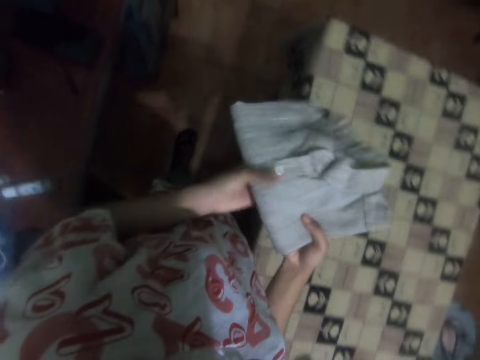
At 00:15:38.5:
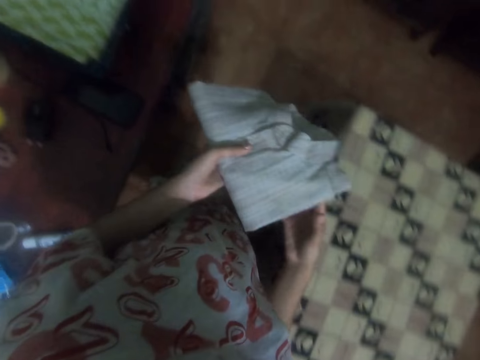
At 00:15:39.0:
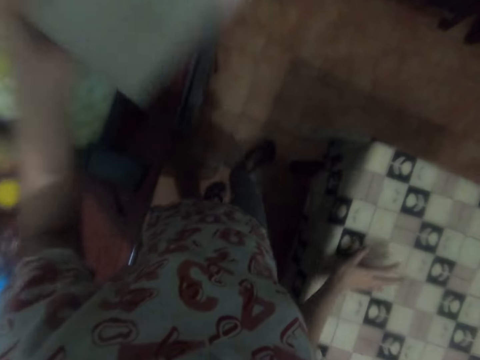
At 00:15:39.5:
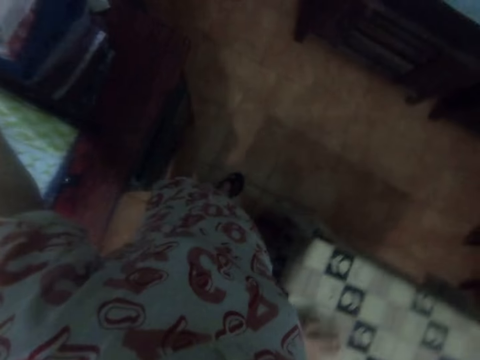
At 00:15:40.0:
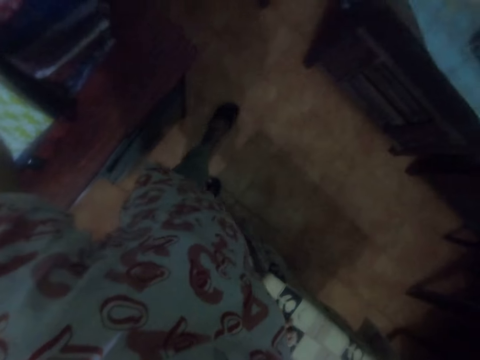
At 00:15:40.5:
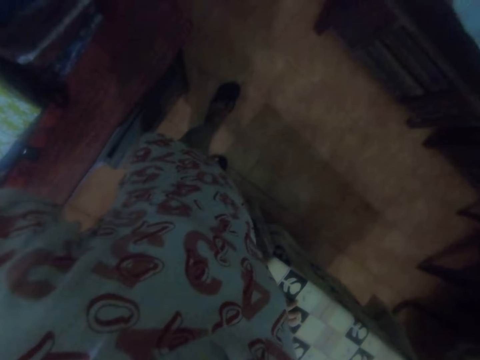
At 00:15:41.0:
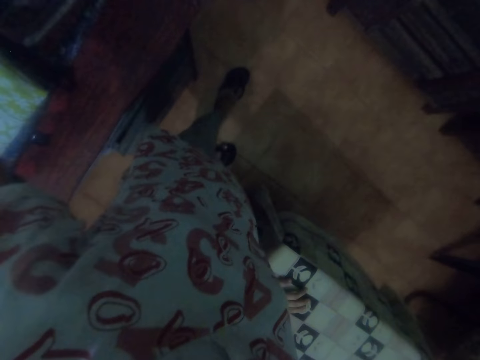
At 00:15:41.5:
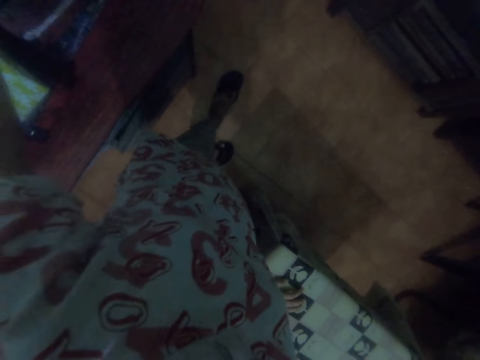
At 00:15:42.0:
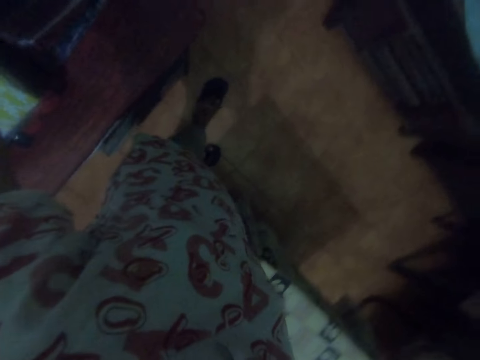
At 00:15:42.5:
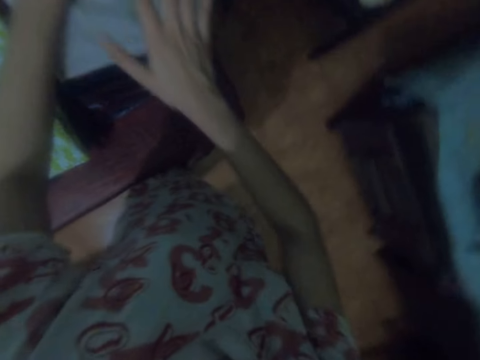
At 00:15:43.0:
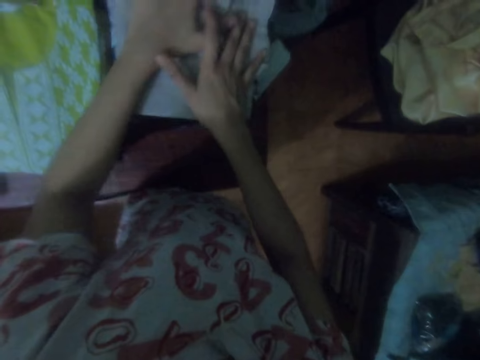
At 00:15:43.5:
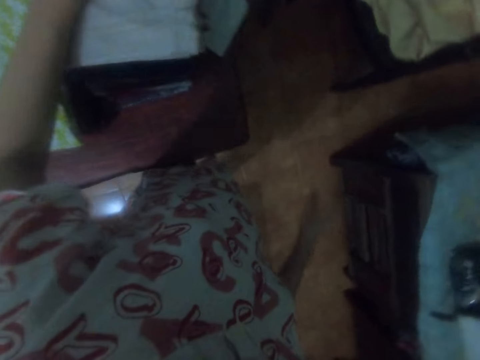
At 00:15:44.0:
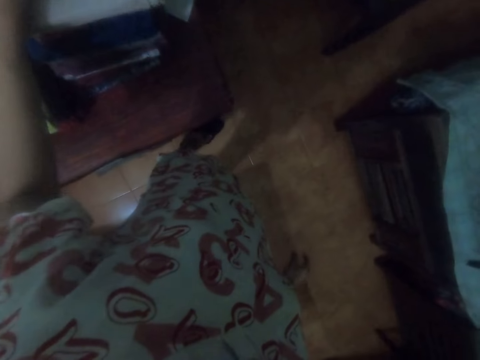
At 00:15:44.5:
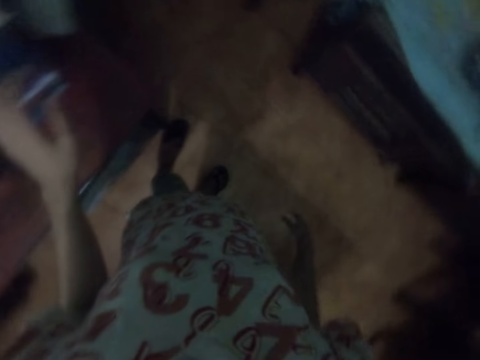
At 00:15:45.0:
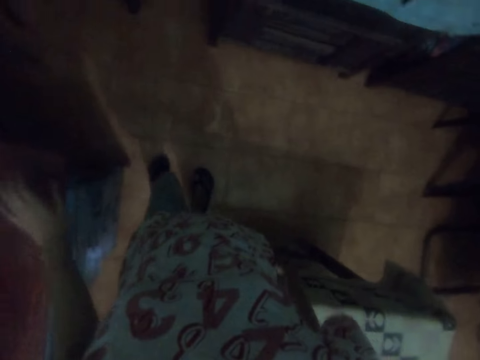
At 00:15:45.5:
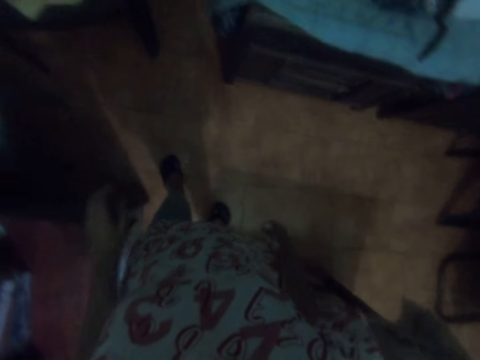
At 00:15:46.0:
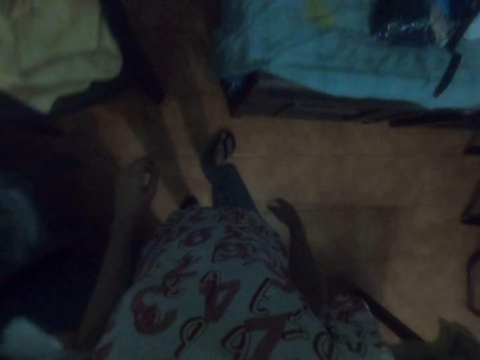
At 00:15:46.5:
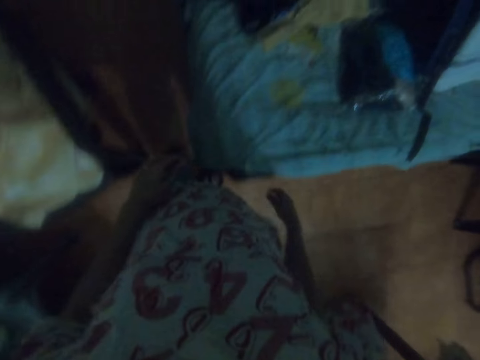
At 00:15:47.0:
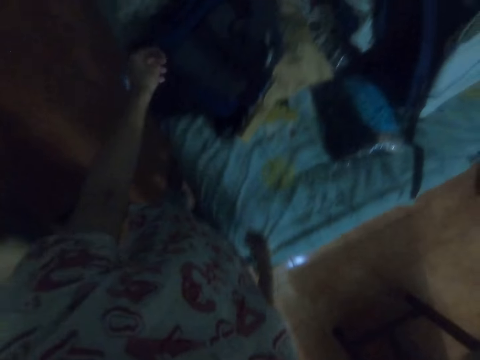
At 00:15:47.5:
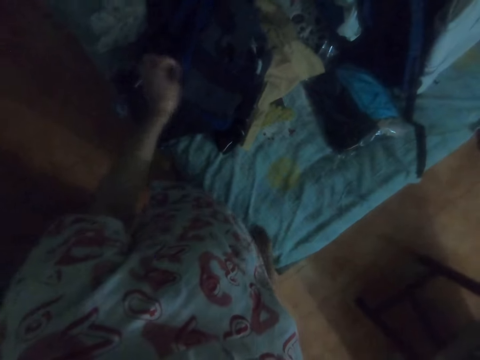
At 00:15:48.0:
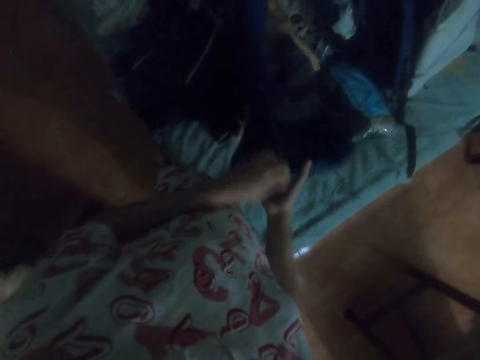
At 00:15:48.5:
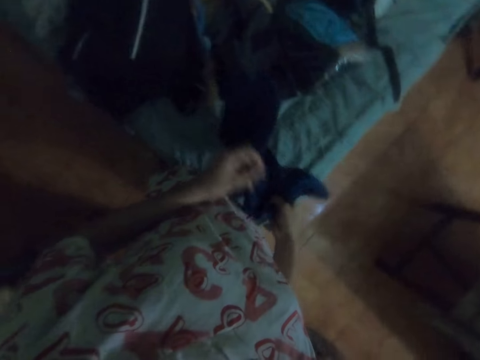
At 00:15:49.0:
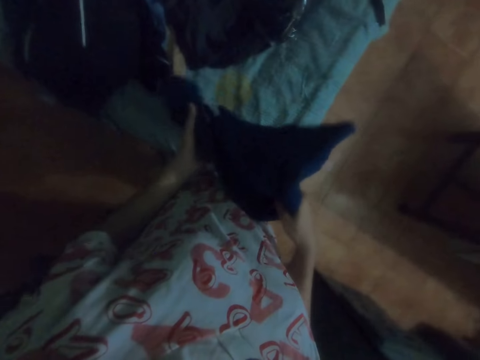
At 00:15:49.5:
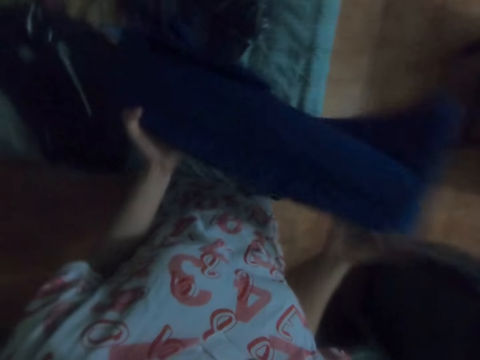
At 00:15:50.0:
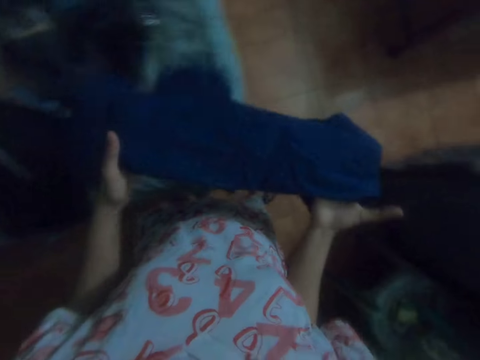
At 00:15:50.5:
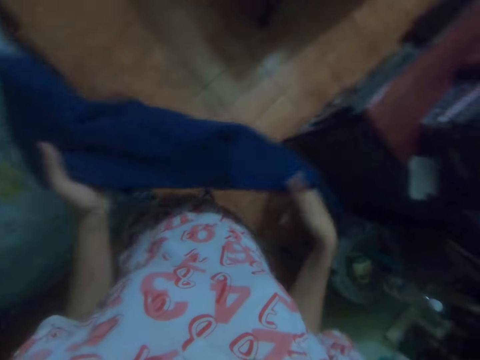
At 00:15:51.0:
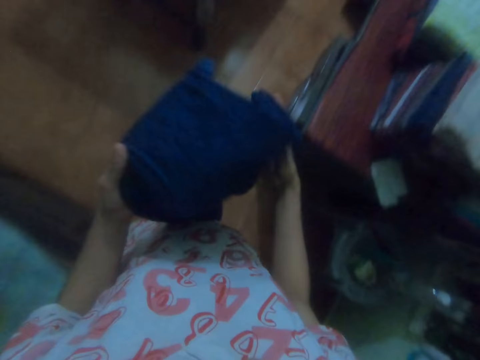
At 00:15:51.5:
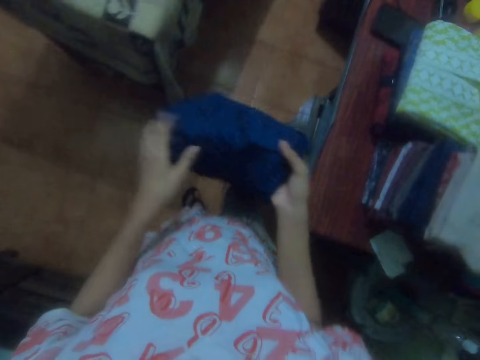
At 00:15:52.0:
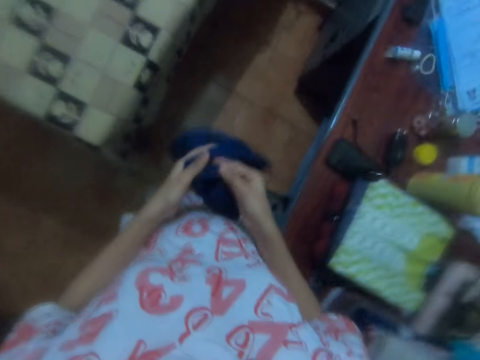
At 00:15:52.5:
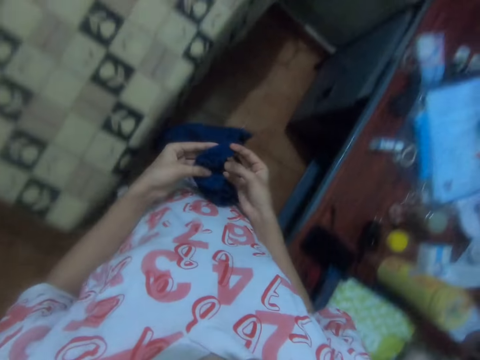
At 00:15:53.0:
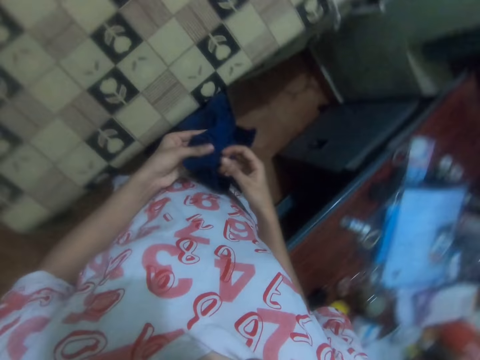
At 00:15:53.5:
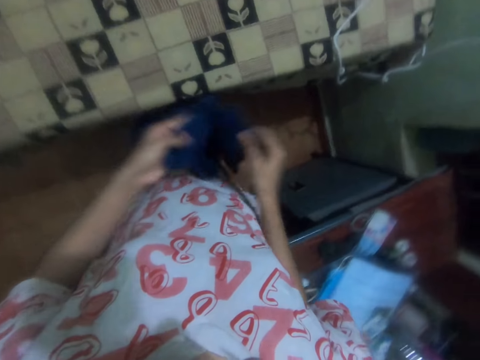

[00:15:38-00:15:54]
The camera wearer lifts the shirt. They walk, touch the table, and put the shirt on top of the others. They push shirts down. They place the shirt on the cabinet. They walk around. They pick up a shirt and unfold the shirt. They walk.

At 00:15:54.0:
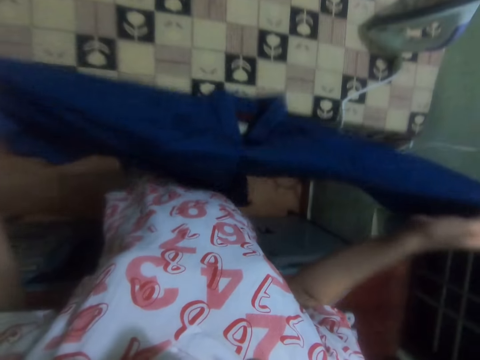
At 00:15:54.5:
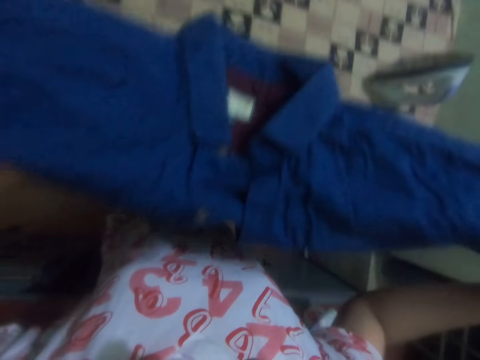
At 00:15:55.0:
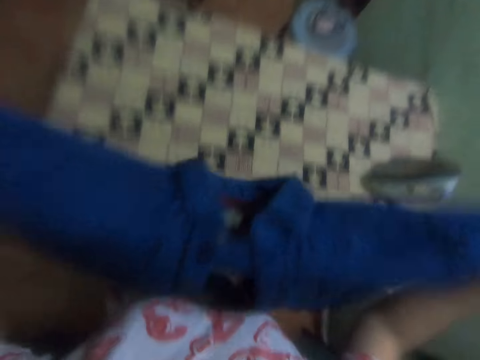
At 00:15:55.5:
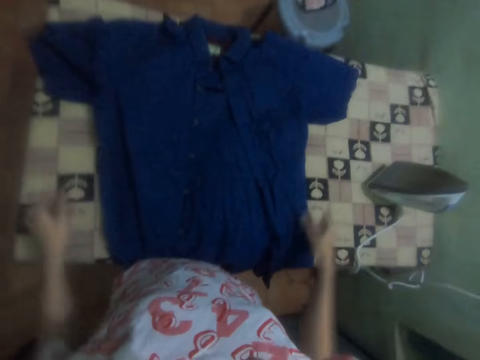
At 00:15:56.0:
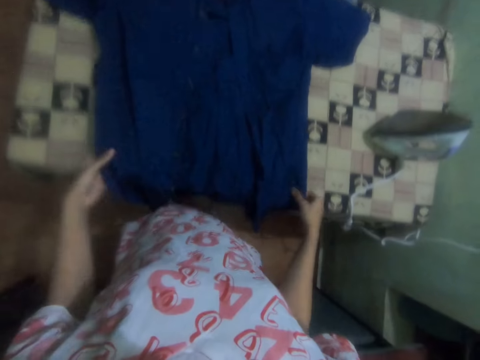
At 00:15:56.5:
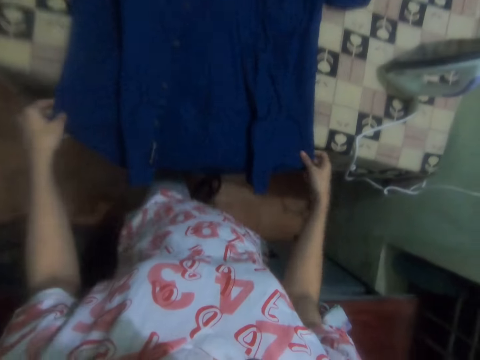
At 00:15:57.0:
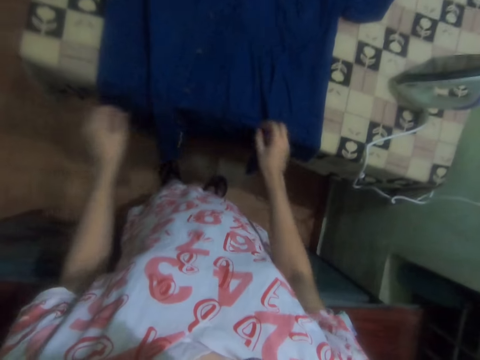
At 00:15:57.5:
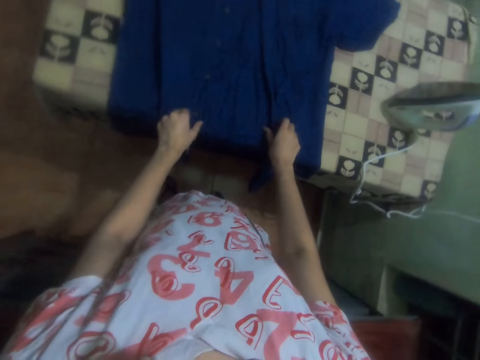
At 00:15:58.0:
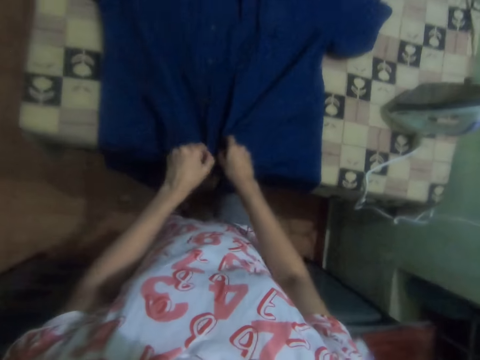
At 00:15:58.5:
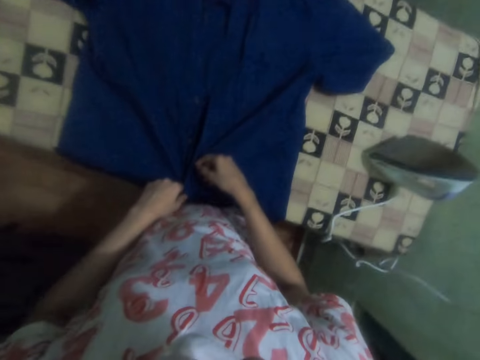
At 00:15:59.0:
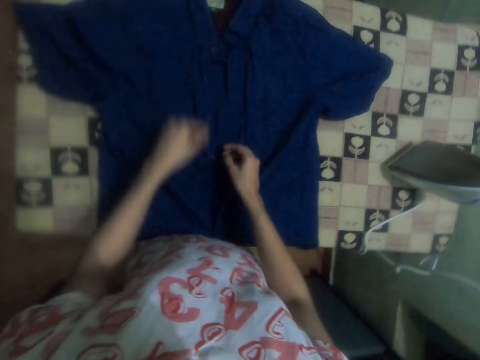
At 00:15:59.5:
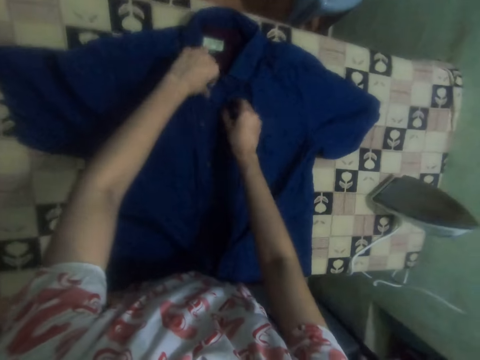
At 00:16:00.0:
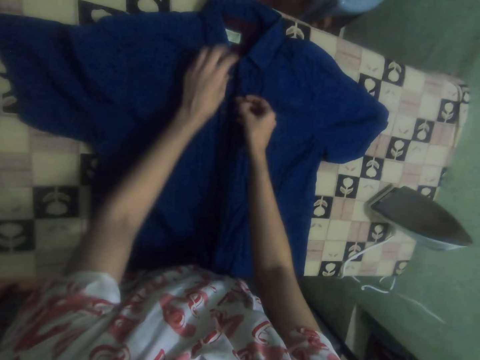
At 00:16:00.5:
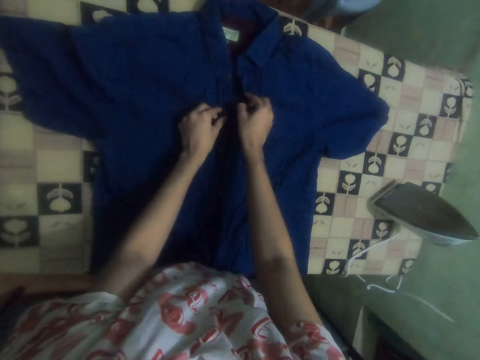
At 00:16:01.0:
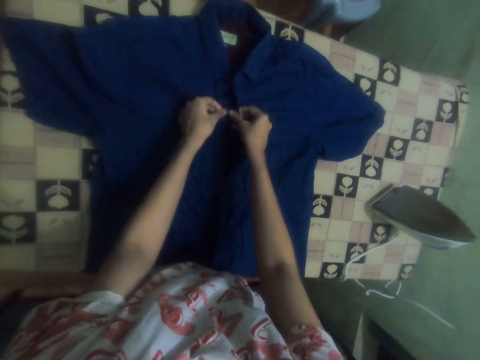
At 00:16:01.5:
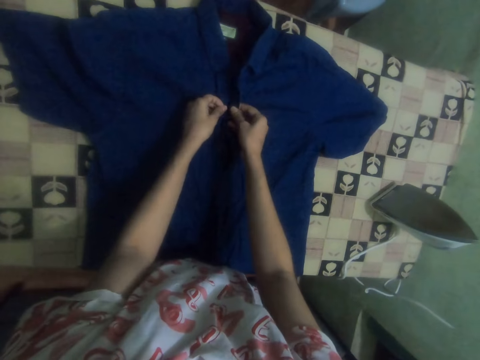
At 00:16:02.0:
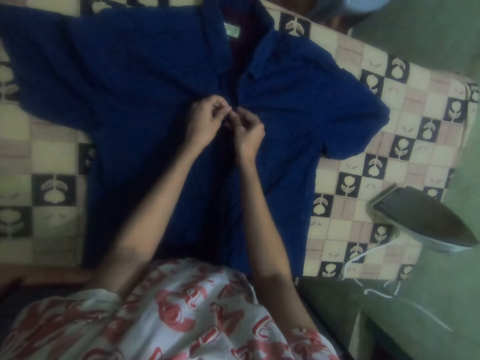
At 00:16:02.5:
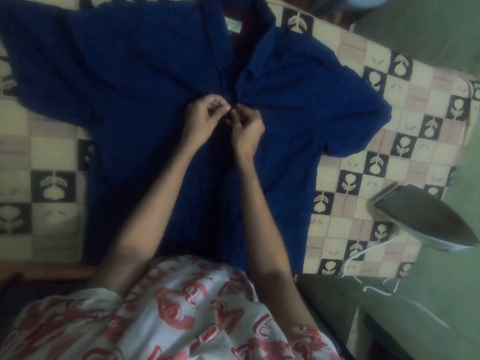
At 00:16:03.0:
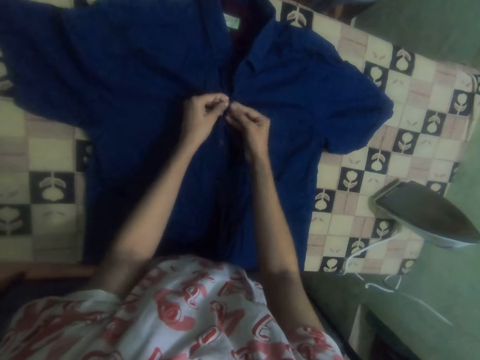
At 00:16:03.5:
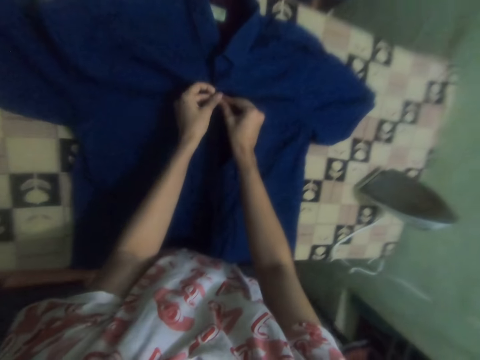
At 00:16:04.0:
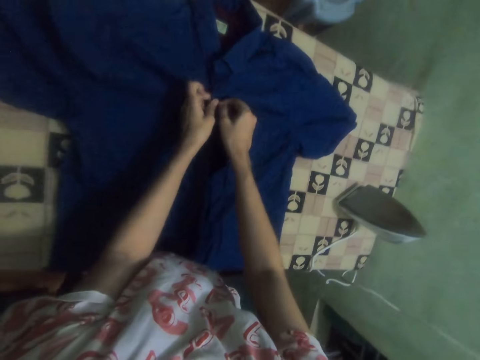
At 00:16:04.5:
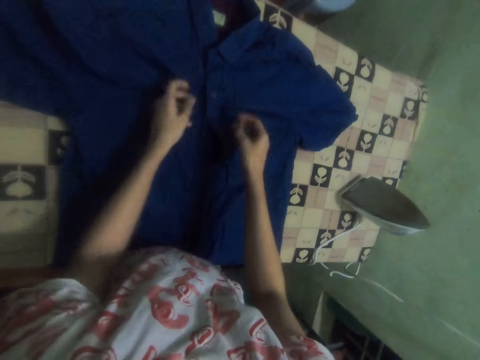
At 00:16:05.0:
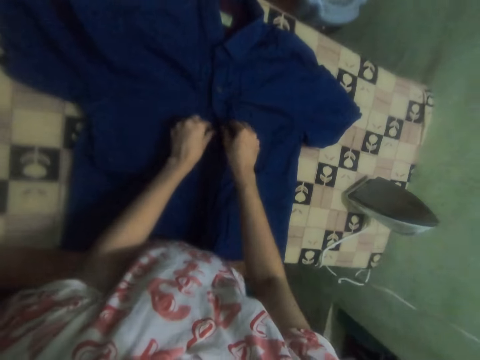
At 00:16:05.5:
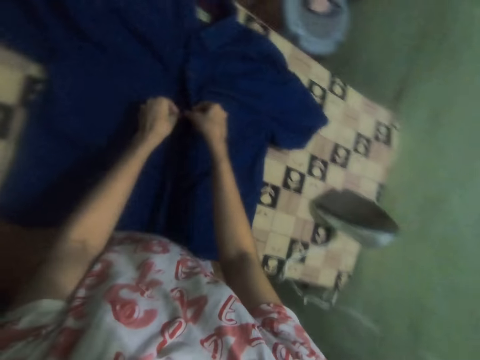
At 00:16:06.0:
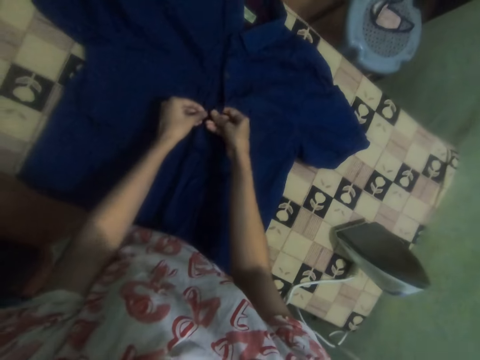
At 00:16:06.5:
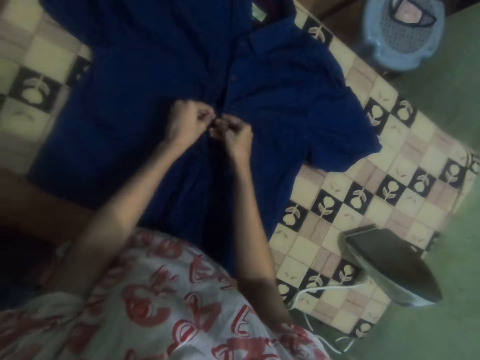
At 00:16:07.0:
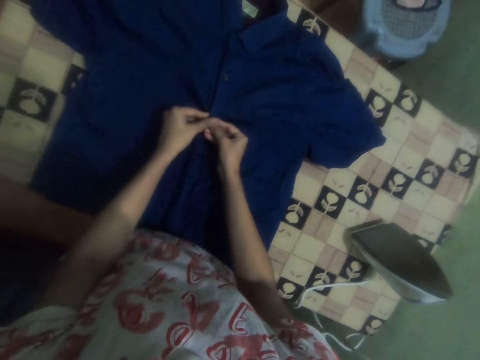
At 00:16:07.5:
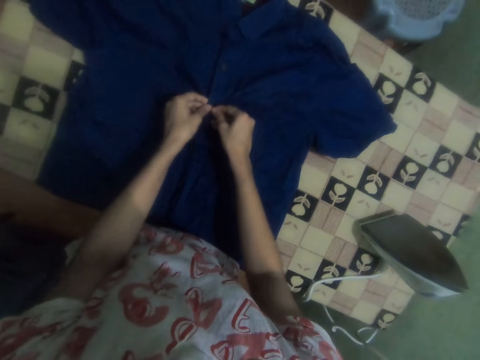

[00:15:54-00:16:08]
The camera wearer puts the shirt on the table. They adjust the shirt. They close the button of the shirt.
